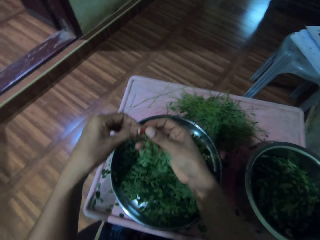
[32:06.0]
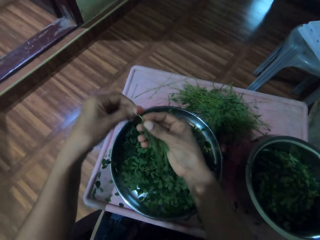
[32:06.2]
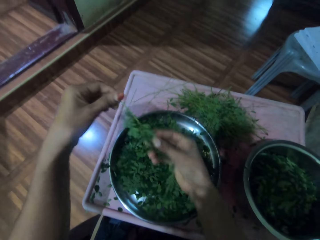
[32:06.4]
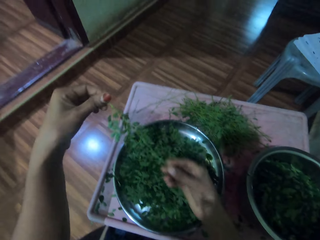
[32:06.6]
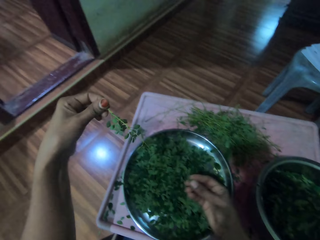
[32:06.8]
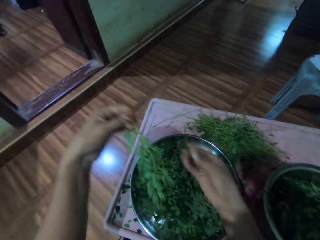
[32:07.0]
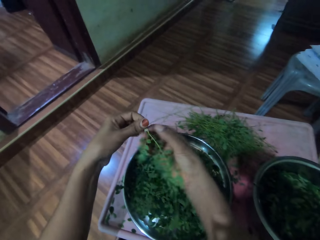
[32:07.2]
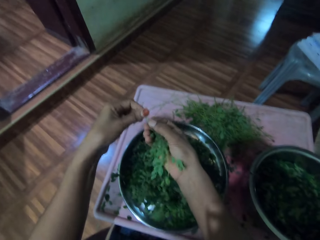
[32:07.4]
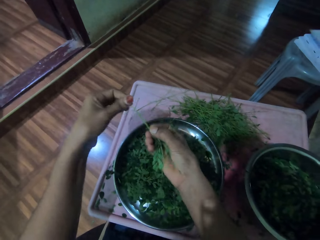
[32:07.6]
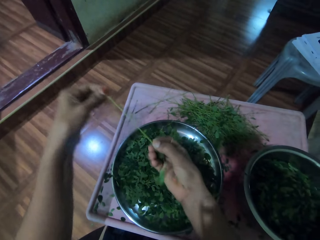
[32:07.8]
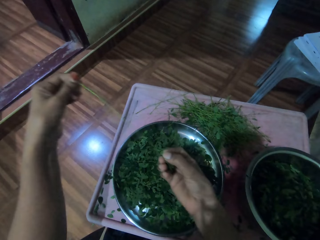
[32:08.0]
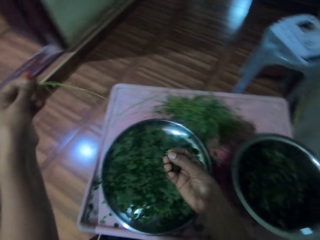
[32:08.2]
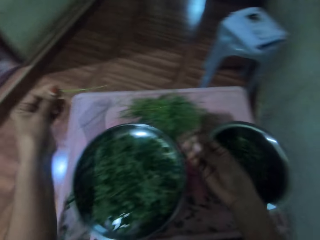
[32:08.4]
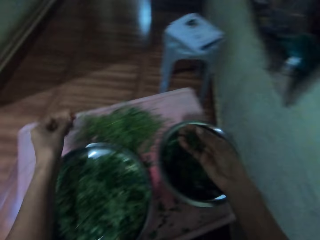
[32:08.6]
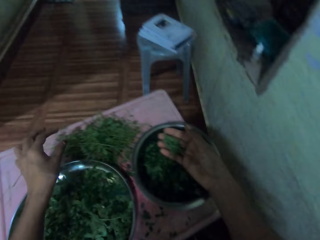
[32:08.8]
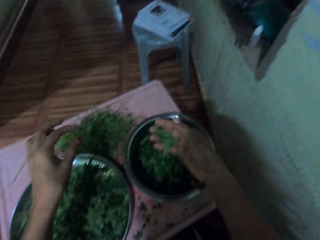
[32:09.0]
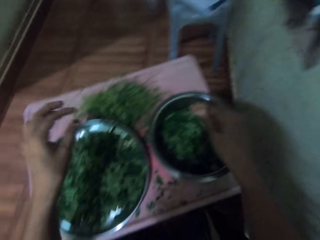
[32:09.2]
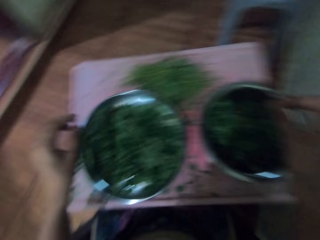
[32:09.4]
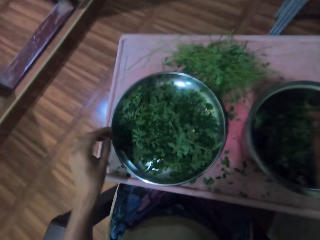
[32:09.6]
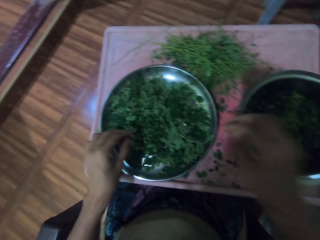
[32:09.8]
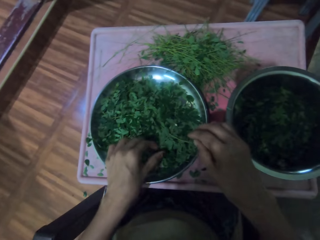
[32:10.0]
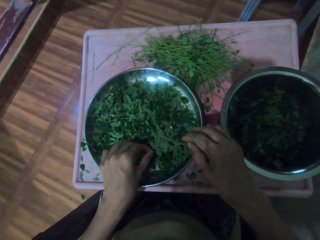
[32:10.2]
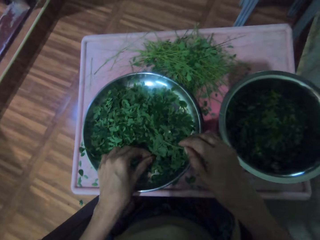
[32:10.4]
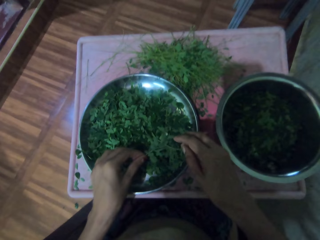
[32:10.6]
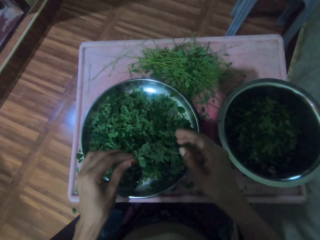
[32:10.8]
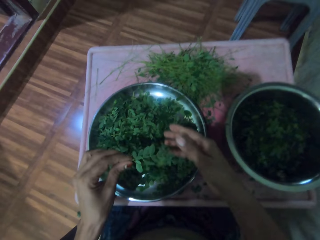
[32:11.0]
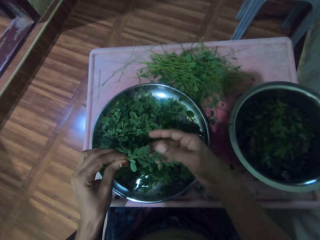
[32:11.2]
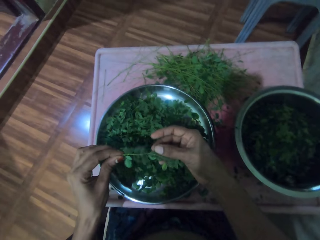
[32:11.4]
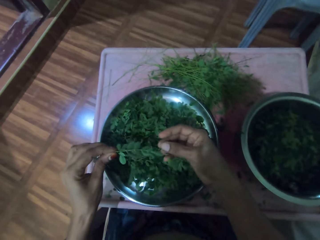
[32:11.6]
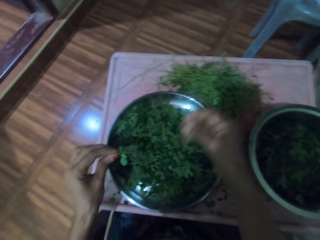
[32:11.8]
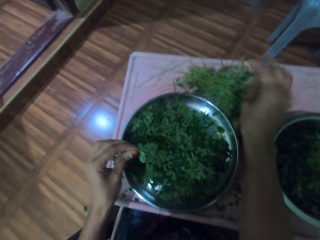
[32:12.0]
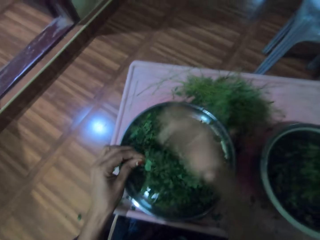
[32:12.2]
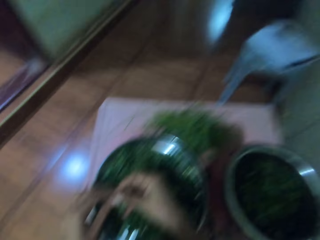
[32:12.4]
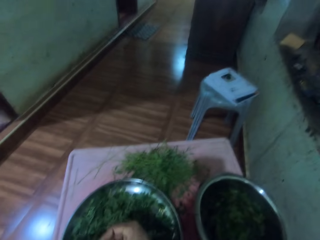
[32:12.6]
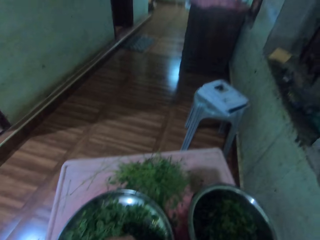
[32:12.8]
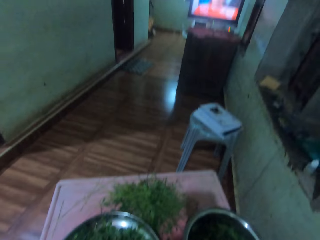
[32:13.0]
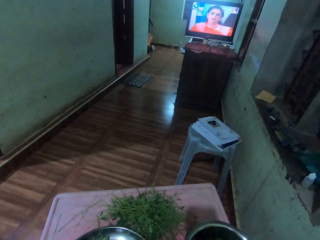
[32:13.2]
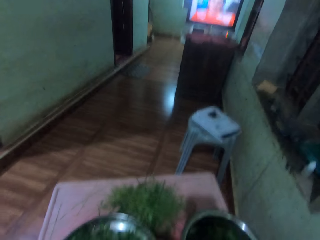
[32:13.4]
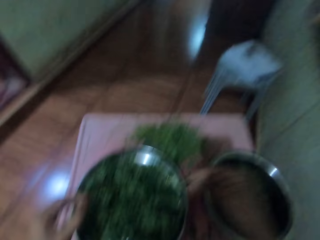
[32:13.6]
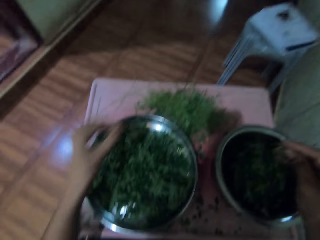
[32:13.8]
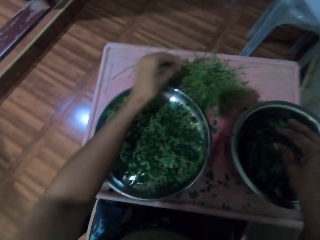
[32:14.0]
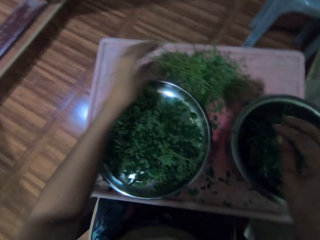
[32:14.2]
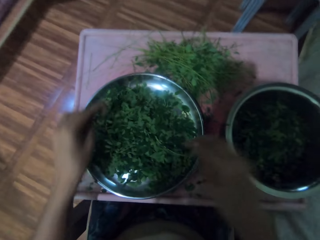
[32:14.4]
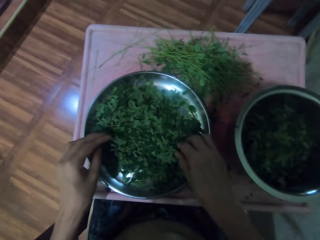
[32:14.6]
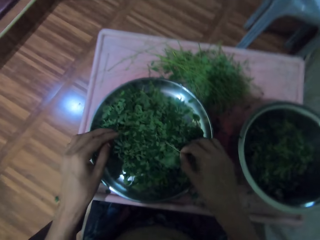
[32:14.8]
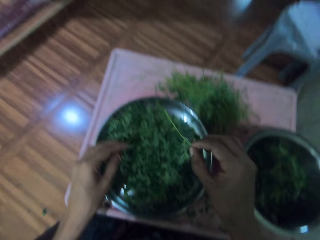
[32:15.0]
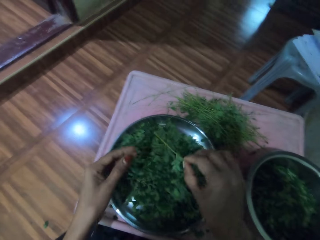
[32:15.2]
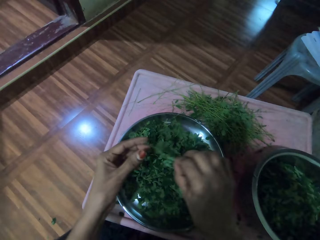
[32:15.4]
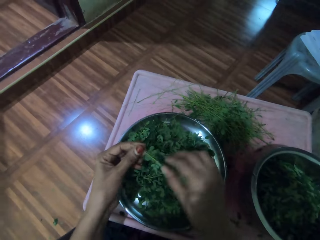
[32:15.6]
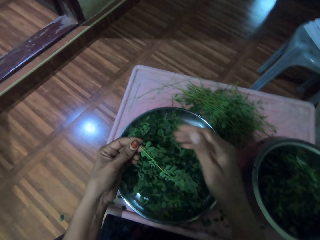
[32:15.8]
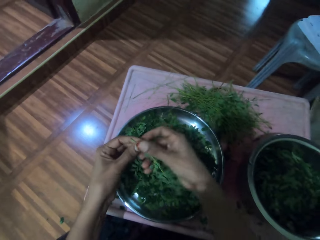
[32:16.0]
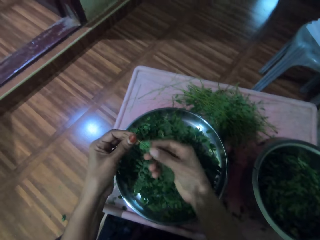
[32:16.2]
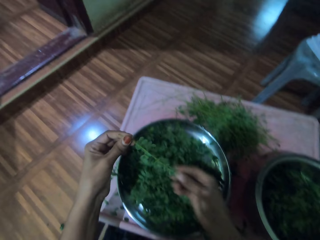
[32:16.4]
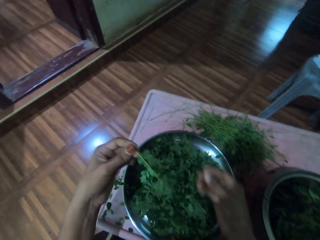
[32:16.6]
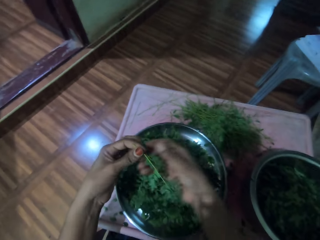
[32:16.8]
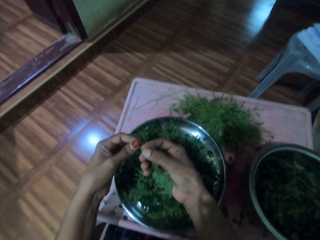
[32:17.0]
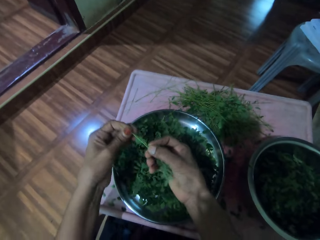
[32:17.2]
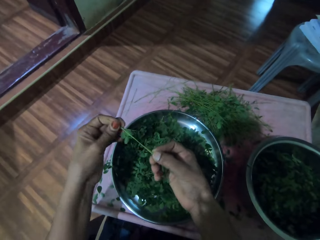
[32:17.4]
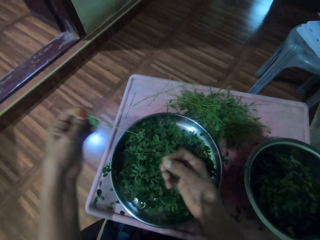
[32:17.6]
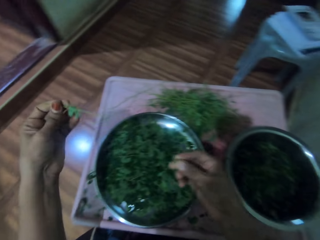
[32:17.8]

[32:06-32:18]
The camera wearer plucks the leaf with his right hand. He puts down the leaf with his right hand. He removes the vegetables from the stalk with his right hand. He drops the stalk on the table. He puts the vegetables in the basin with his right hand. He picks vegetables from the tray. He removes the vegetables from the stalk with his right hand. He throws the leaves with his right hand. He looks at the television. He puts the vegetables in the basin. He drops down the stem with his left hand. He picks the vegetables or plant from the tray with his right hand. He holds the plant with his left hand. He removes the vegetables from the stalk with his right hand.

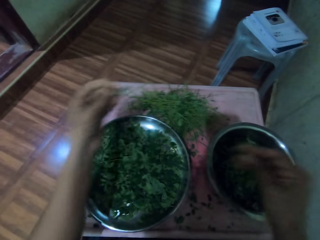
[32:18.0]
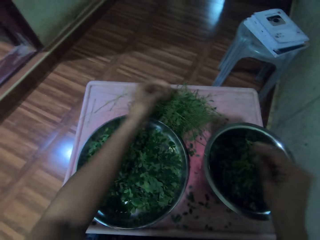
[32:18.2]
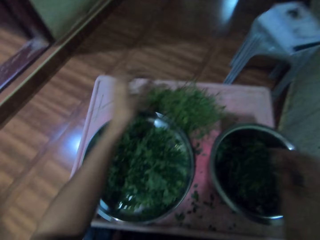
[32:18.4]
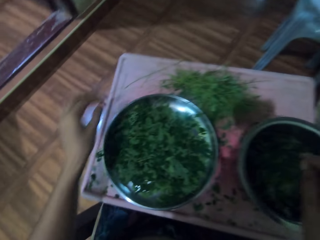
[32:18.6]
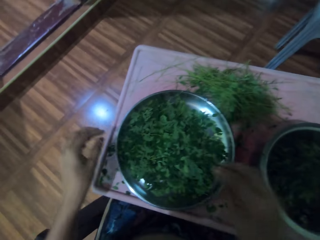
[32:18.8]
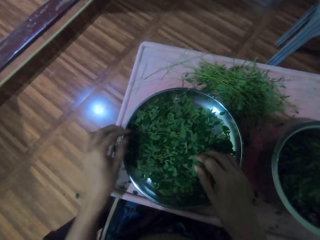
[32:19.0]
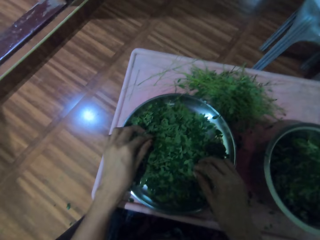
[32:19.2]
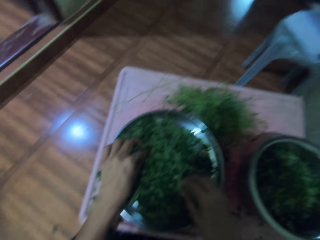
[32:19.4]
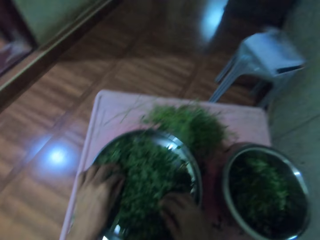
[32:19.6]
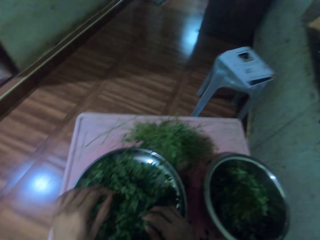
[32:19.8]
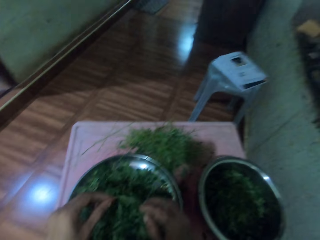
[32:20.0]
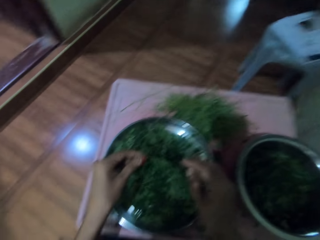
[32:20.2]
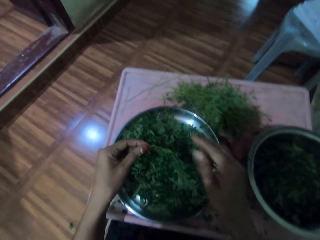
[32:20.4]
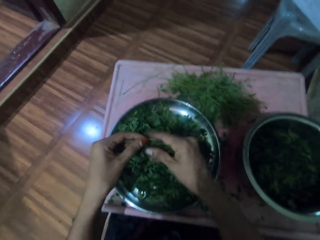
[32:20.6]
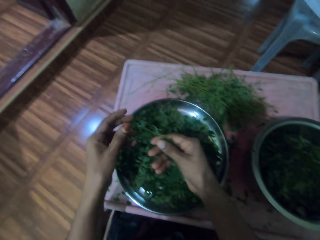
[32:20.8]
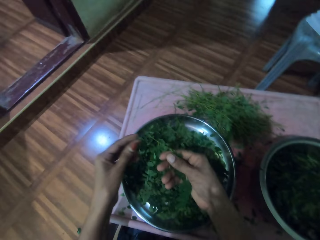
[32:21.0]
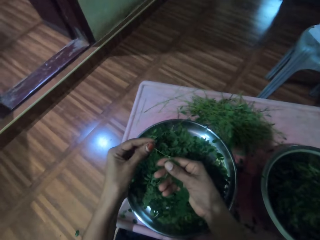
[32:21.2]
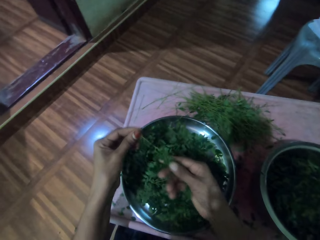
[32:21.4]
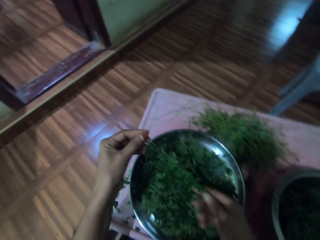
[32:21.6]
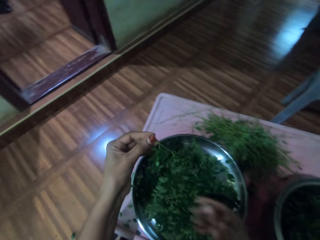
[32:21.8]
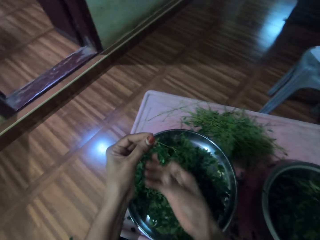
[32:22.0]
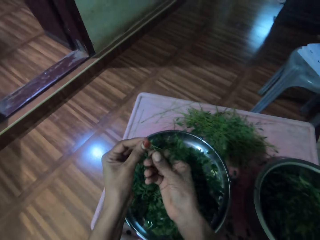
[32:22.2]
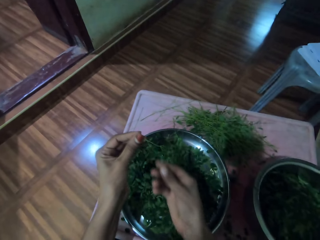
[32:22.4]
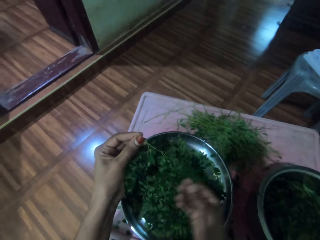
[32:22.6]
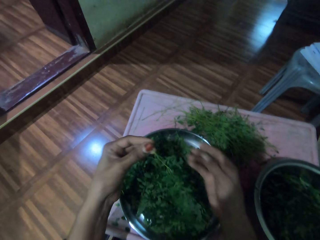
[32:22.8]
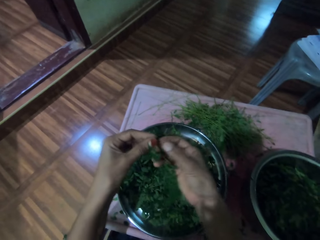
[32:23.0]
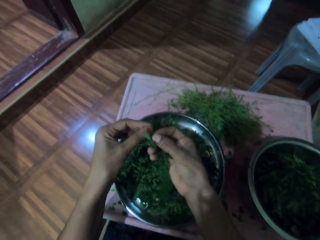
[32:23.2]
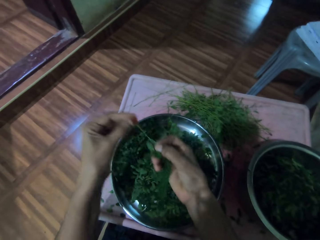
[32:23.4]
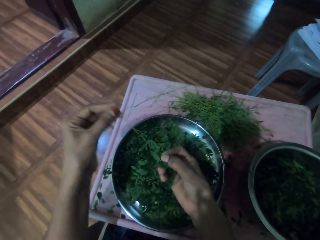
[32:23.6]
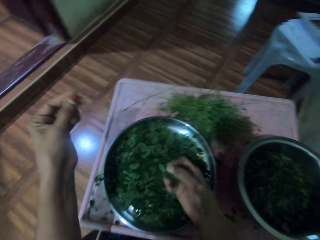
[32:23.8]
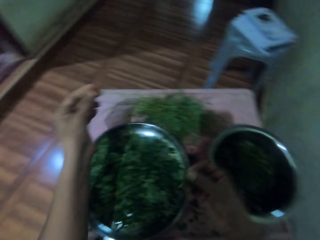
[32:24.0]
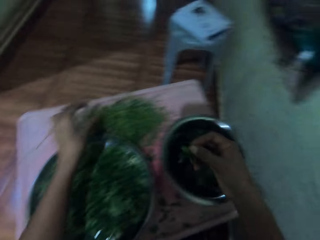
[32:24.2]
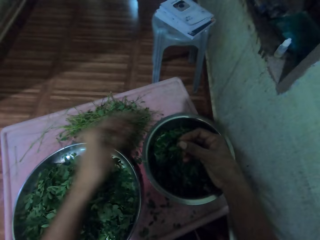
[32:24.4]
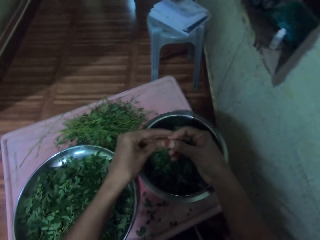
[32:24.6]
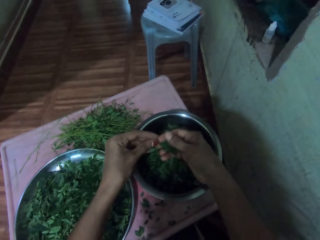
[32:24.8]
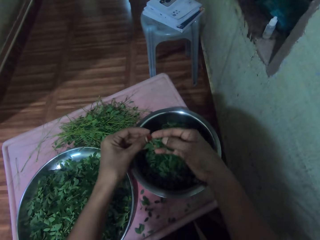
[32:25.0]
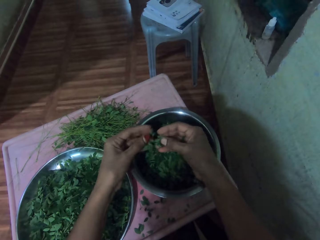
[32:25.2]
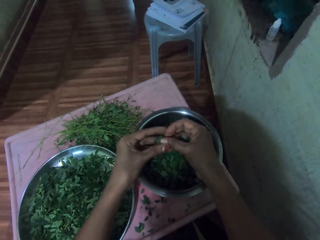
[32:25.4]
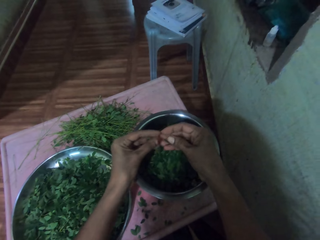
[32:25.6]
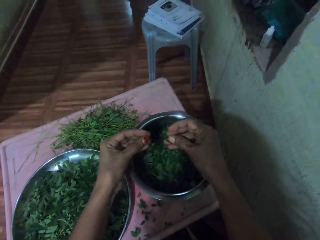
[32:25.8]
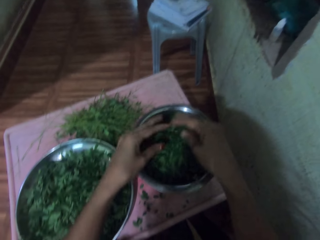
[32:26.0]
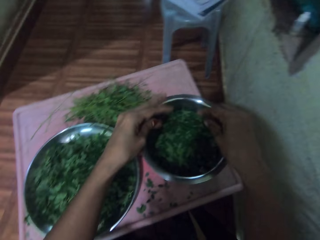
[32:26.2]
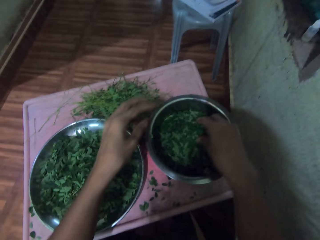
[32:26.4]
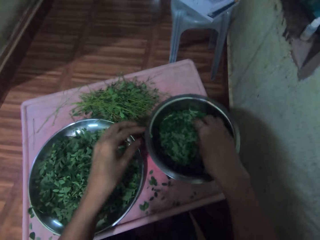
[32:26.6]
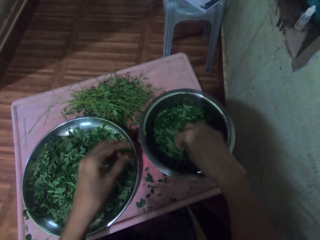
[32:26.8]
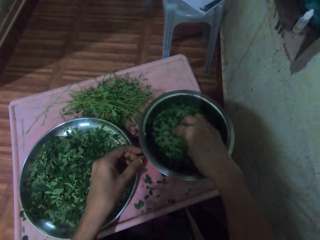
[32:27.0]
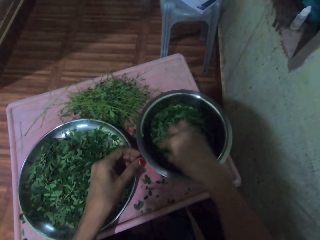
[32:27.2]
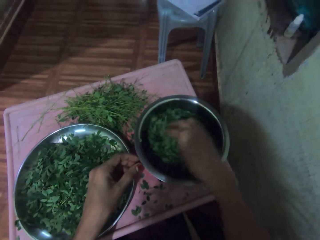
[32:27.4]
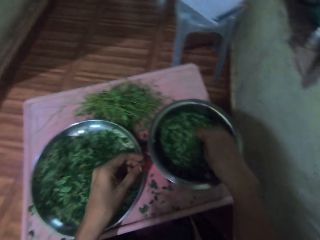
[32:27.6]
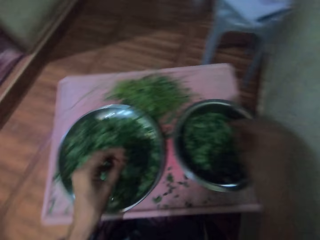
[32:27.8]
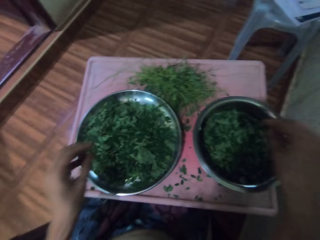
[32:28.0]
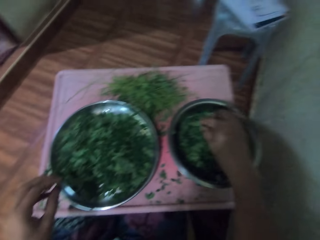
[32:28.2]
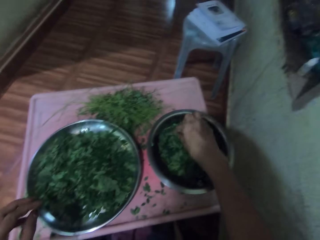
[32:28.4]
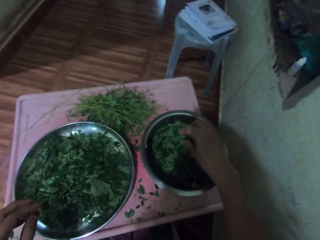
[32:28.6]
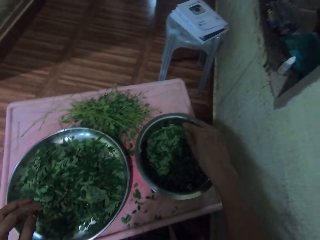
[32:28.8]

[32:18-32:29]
The camera wearer puts the vegetables in the basin with his right hand. He drops the stalk on the table. He picks the vegetables from the tray with both hands. He removes the vegetables from the stalk with his right hand. He drops the stalk on the table with his left hand. He puts the vegetables in the basin with both hands. He spreads the vegetables in the basin. He adjusts the leaves with his right hand.
